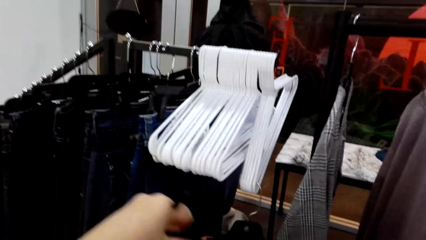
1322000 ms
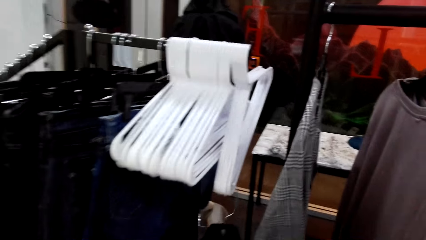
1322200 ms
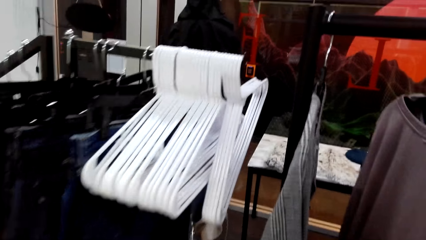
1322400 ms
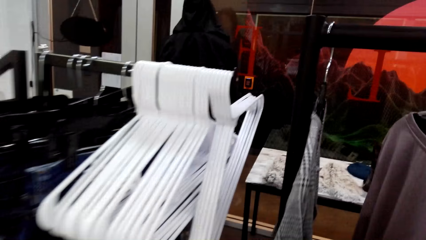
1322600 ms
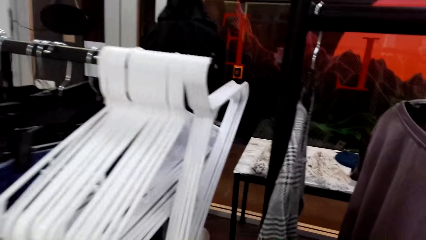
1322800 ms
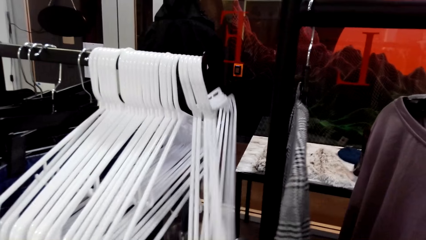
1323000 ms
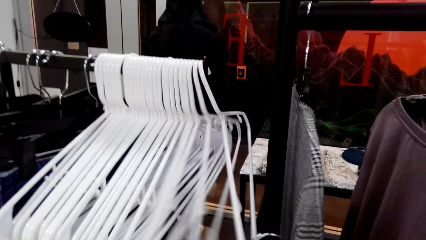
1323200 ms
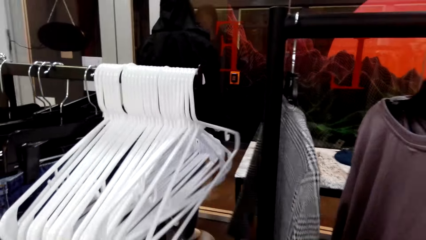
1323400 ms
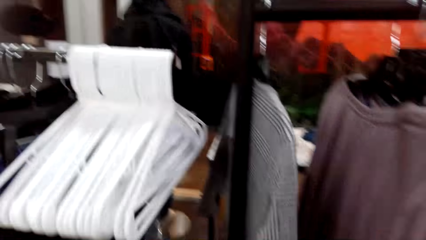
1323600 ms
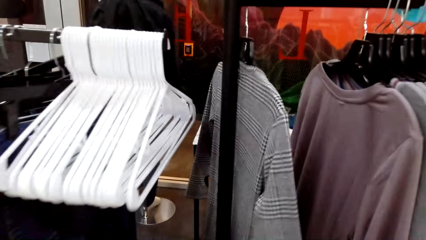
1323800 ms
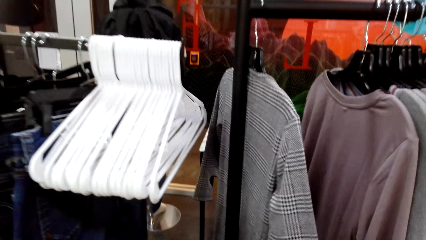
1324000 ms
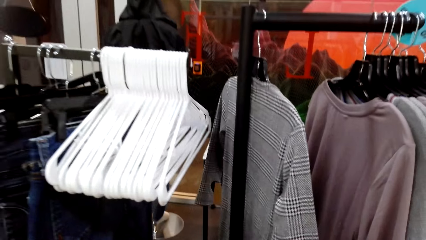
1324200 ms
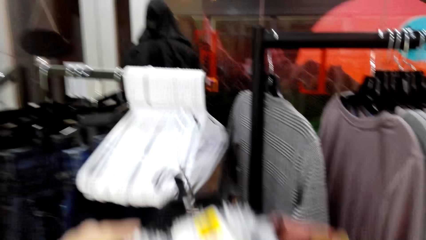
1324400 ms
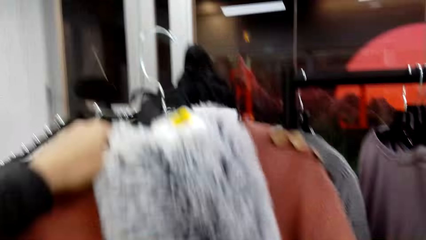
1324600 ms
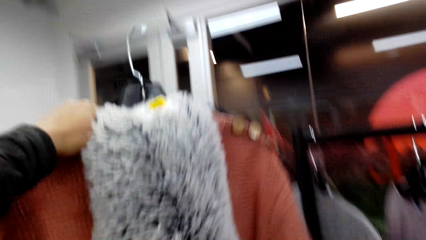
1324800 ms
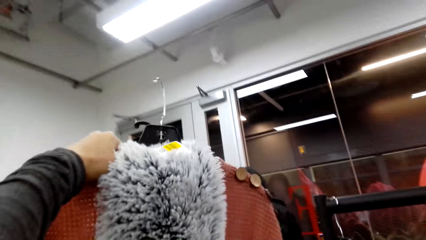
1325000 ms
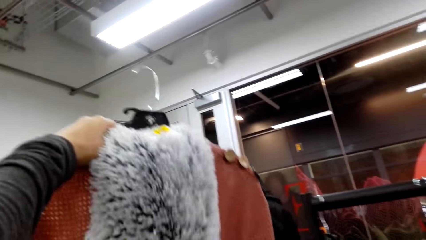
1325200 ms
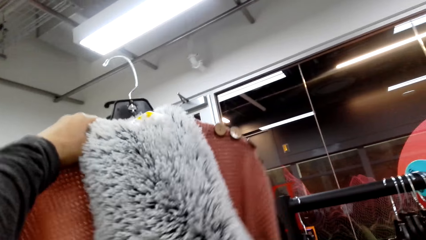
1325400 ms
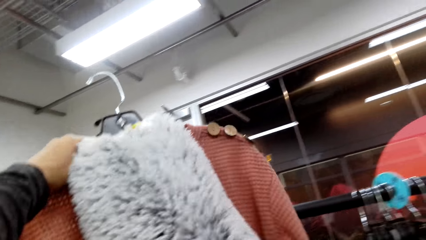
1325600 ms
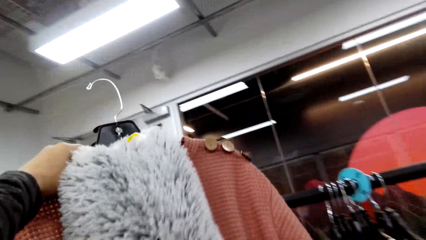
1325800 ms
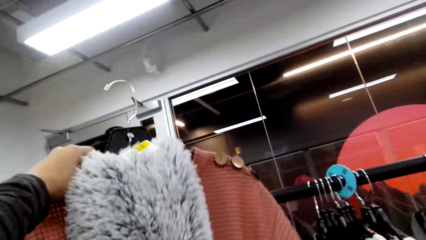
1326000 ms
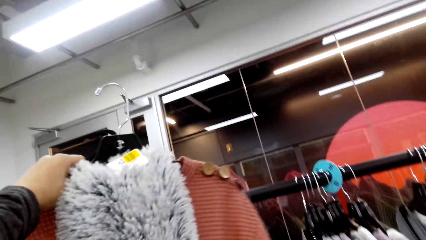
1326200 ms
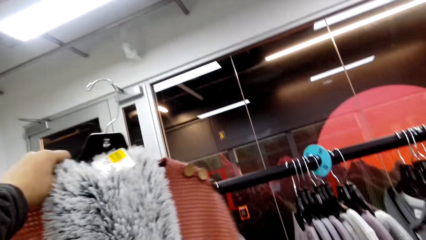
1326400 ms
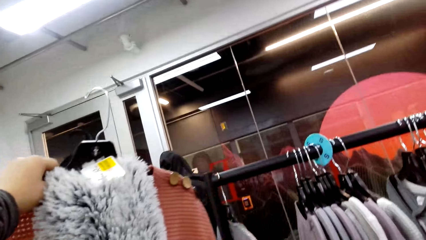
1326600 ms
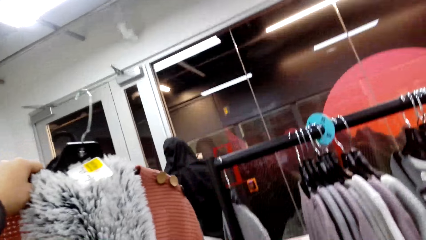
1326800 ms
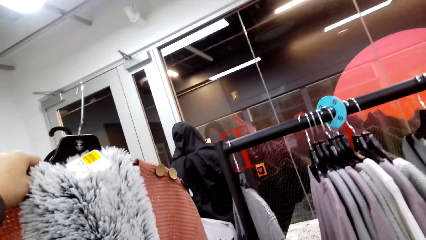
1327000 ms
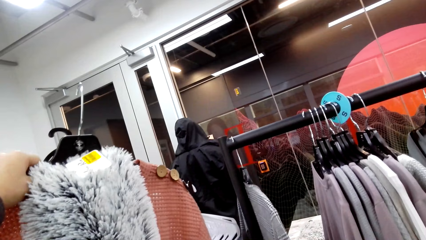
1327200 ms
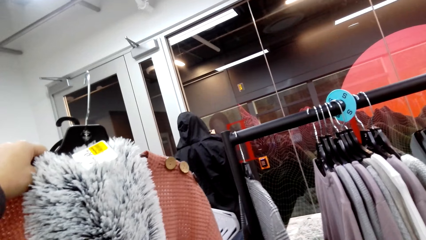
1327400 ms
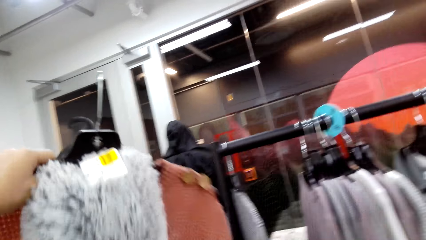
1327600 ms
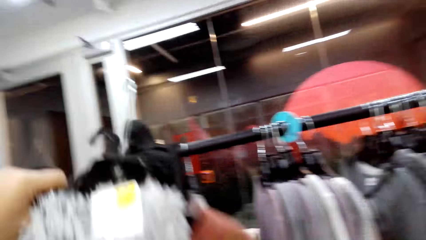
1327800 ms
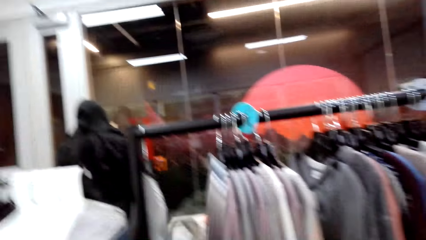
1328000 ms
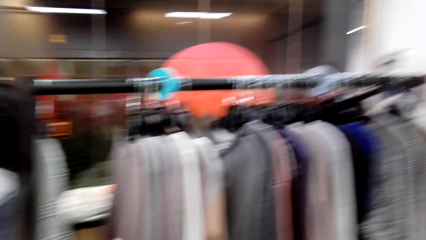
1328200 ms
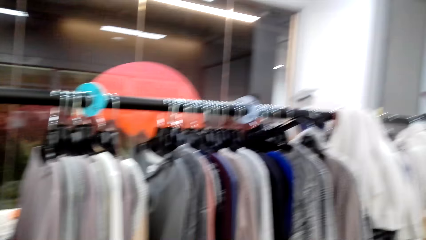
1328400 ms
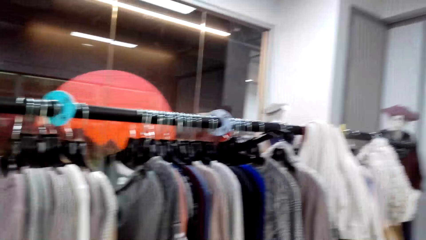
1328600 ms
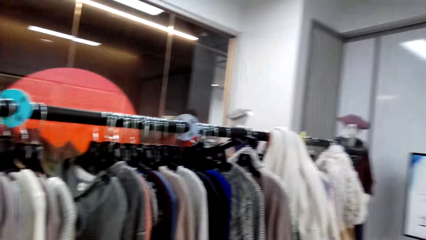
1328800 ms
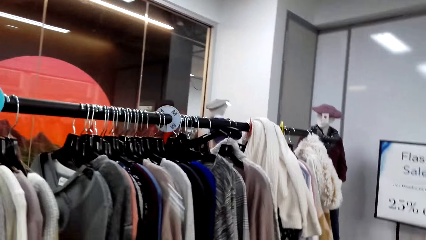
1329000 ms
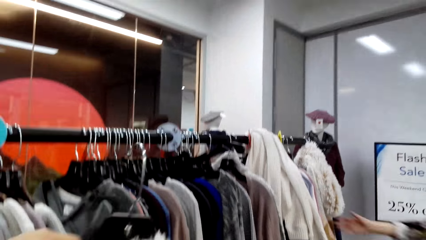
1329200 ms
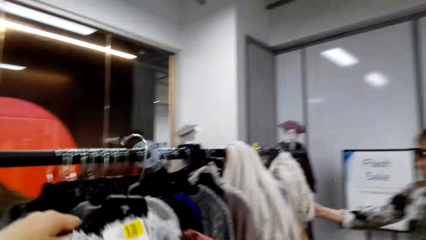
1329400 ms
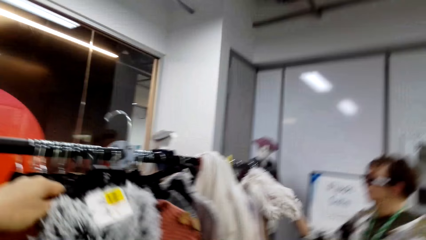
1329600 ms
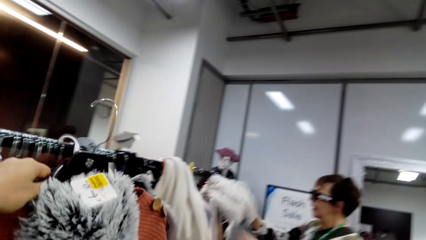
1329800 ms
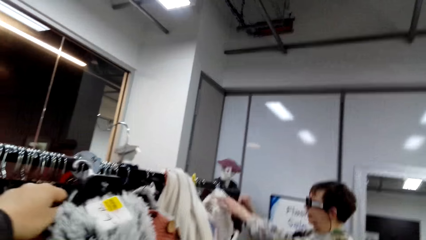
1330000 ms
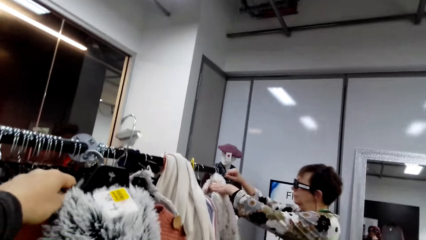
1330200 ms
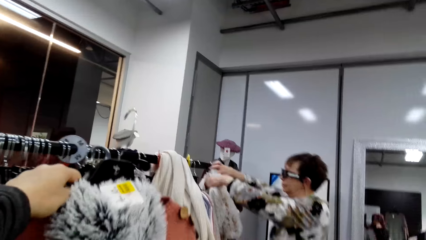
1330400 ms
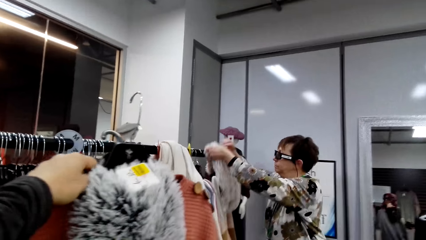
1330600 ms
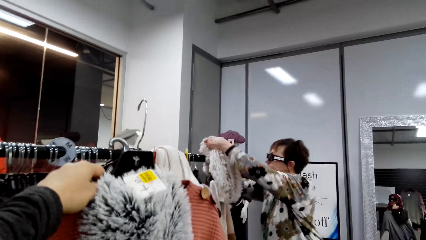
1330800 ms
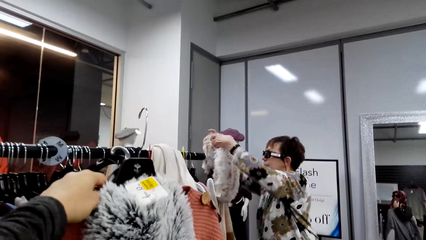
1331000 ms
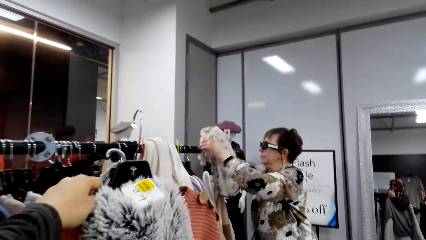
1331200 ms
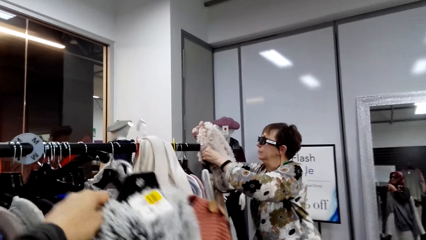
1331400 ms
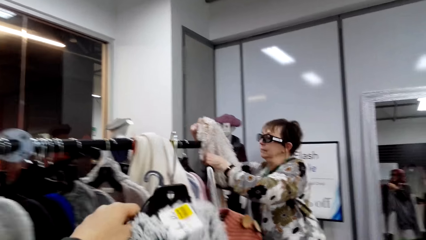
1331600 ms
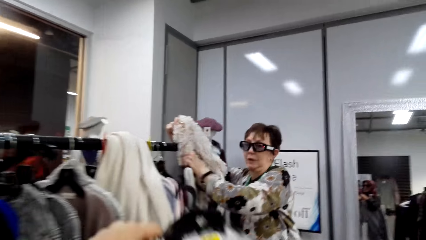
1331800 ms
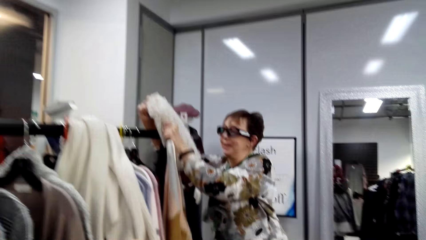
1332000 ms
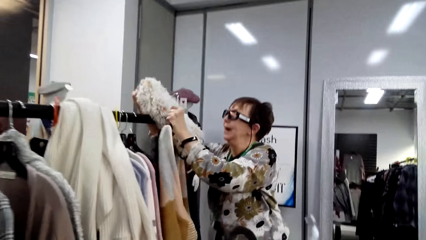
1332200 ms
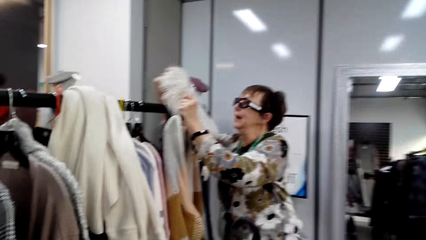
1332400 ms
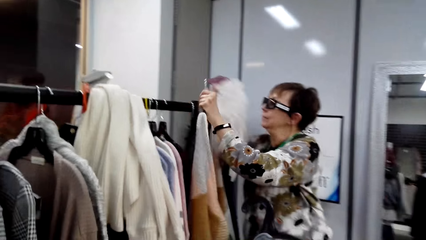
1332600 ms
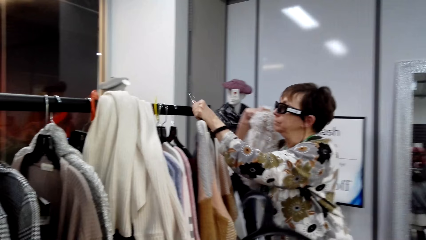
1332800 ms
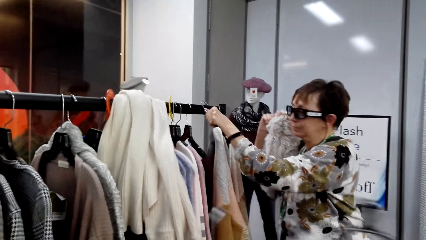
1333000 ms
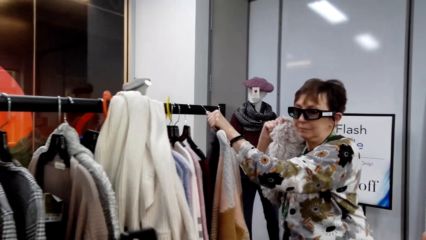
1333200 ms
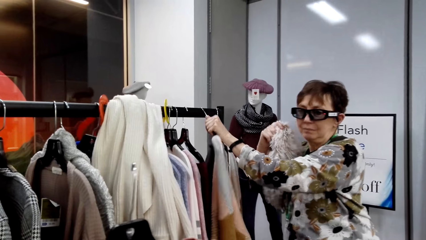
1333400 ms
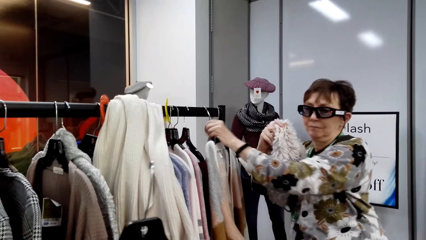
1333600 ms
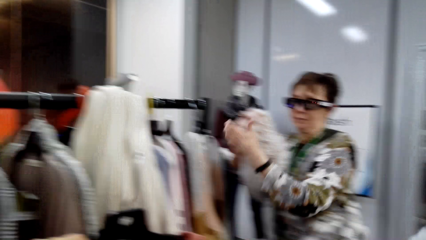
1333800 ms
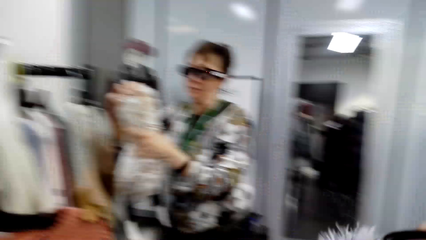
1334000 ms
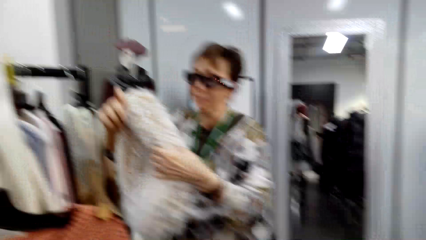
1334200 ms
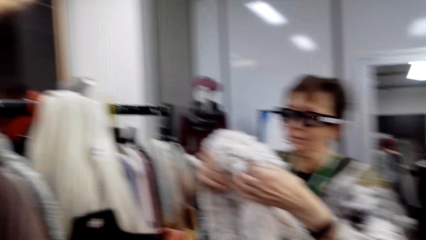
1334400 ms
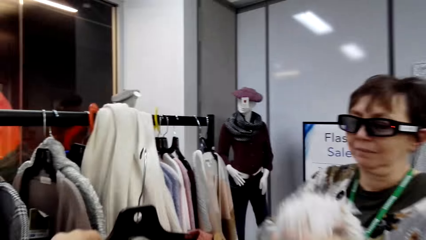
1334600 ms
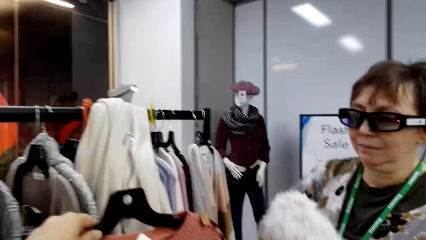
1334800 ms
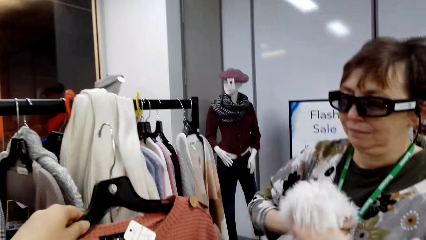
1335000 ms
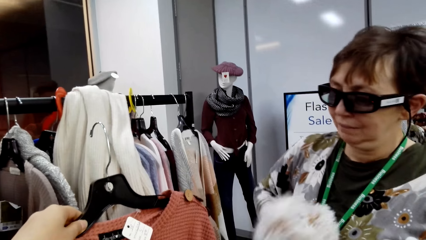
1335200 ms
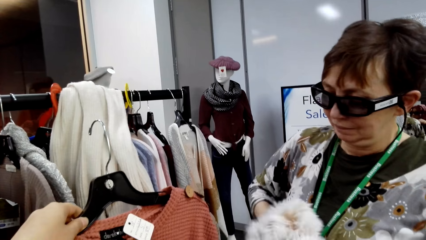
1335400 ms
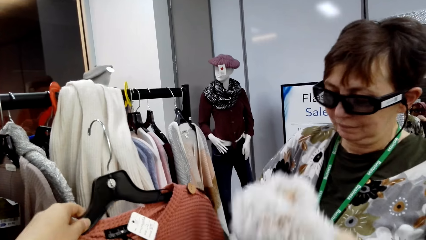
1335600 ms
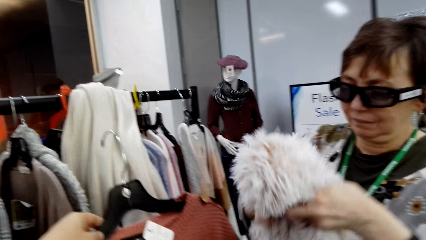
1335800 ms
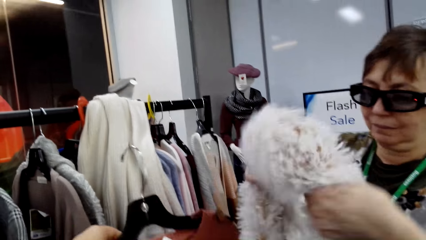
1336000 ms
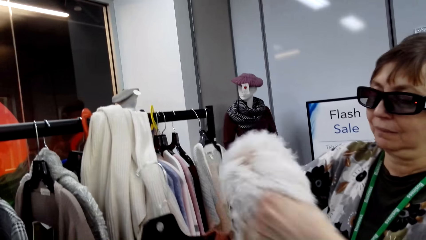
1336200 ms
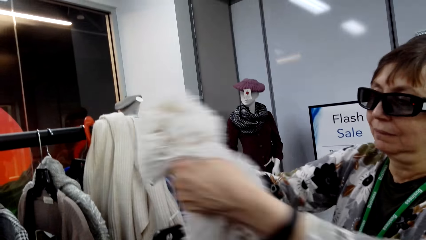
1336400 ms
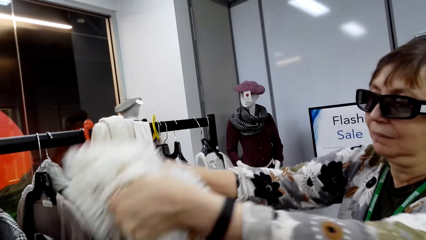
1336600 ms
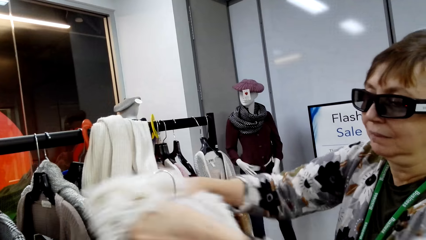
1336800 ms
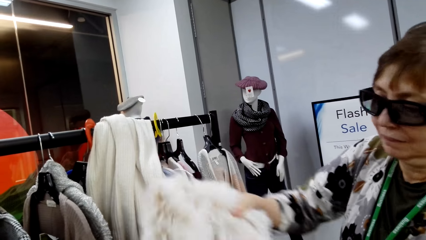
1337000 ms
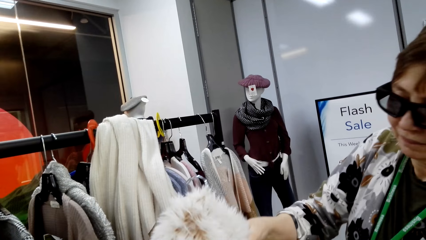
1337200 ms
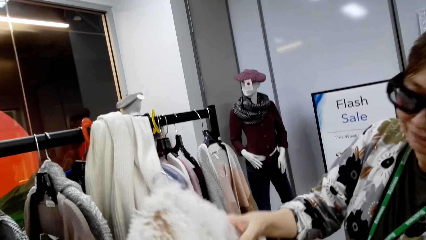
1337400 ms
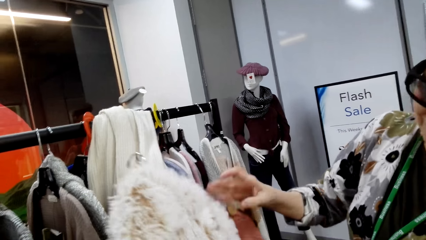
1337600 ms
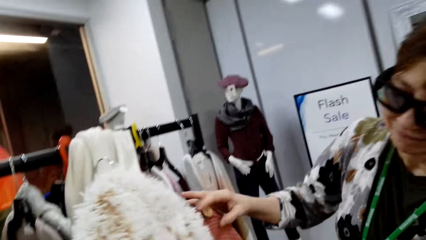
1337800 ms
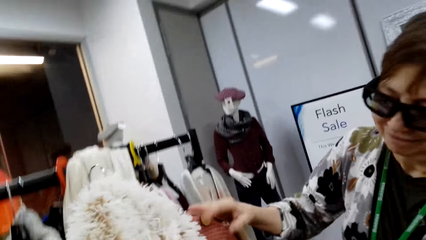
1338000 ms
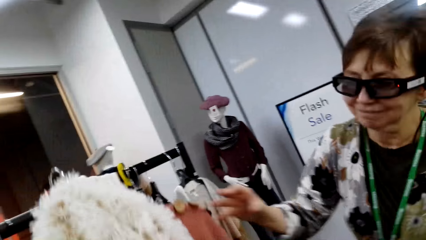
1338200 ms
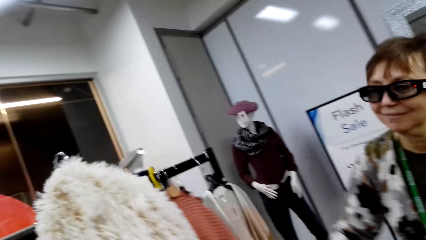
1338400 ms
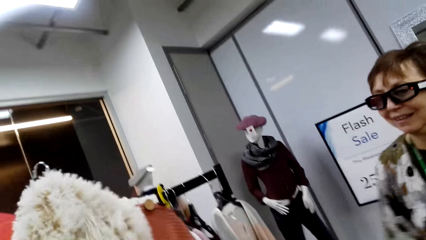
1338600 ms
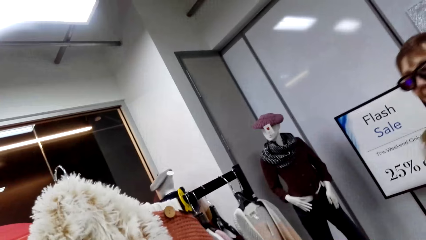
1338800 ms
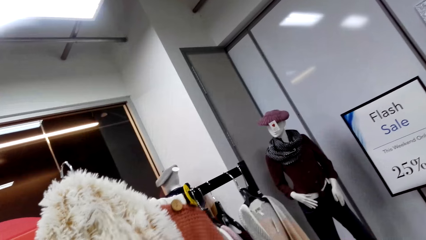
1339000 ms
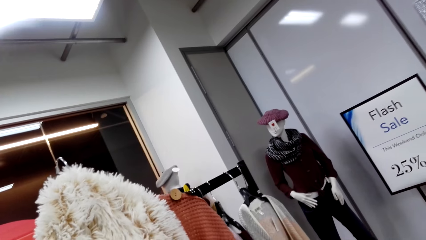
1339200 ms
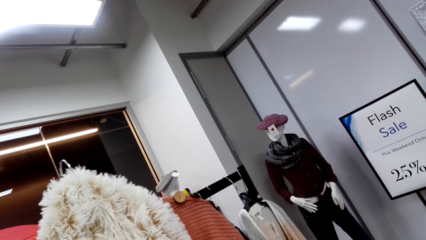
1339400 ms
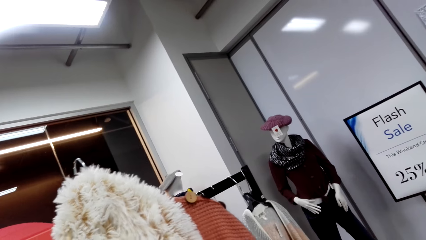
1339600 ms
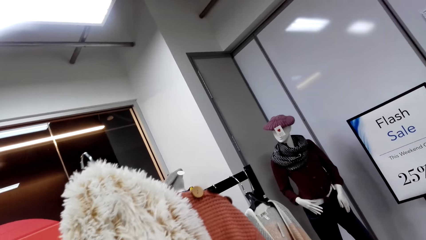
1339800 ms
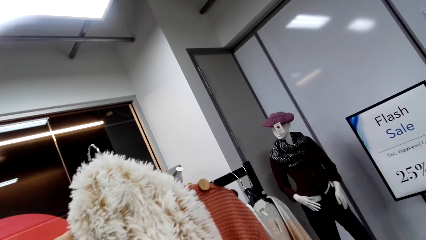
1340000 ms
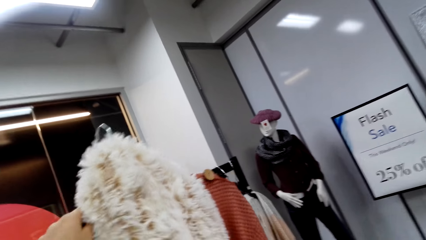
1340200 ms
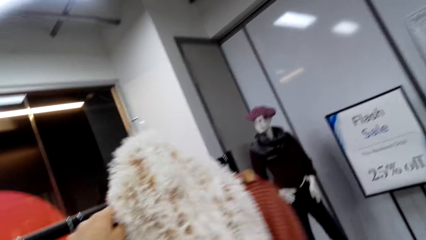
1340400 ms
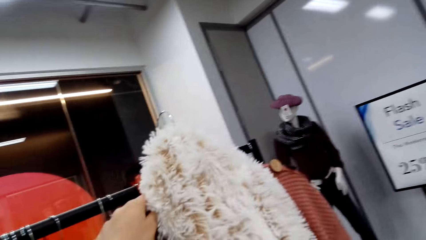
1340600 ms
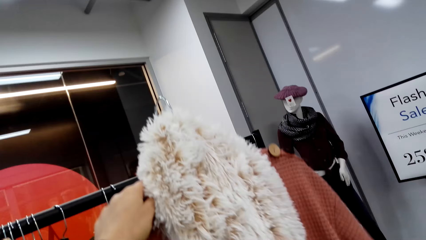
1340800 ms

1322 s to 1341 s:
The camera wearer lifts apparel. They look at both the sweater and scarf. They lift the apparel. A lady picks up the scarf, hangs apparel, holds the scarf and puts the scarf on a hanger.
